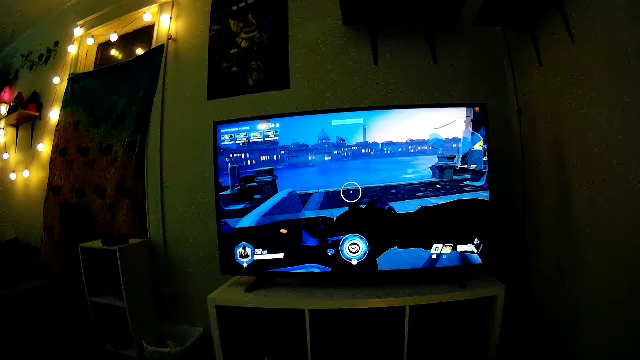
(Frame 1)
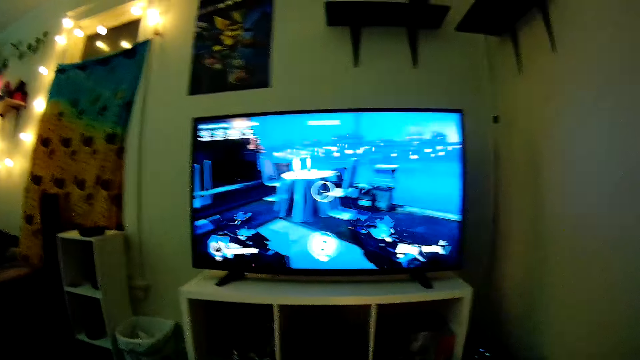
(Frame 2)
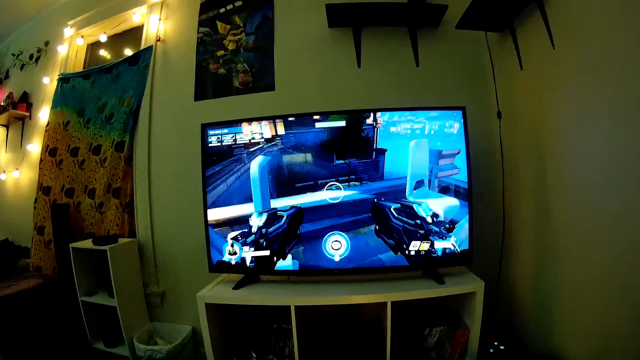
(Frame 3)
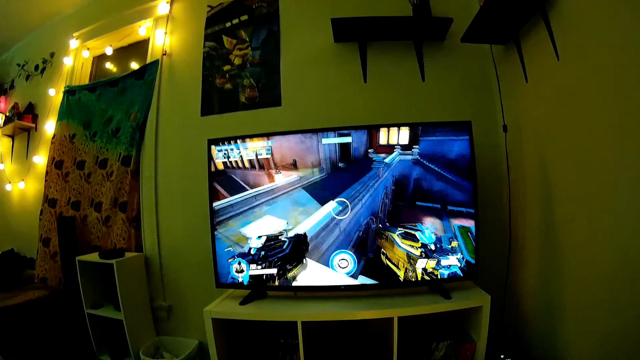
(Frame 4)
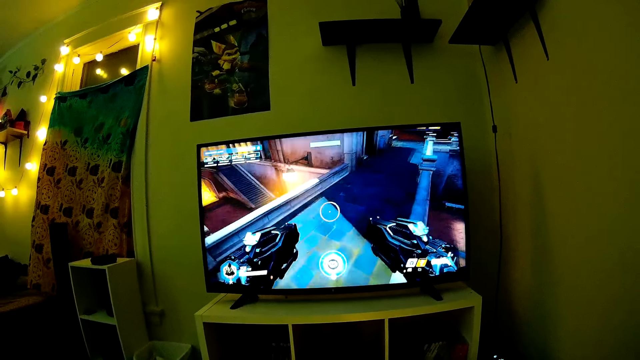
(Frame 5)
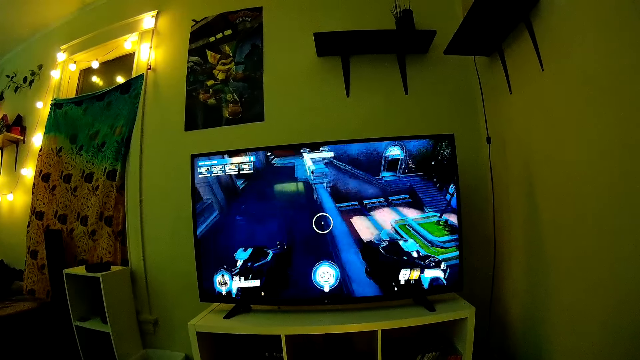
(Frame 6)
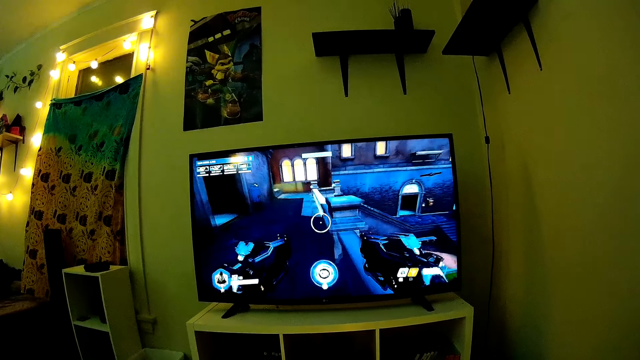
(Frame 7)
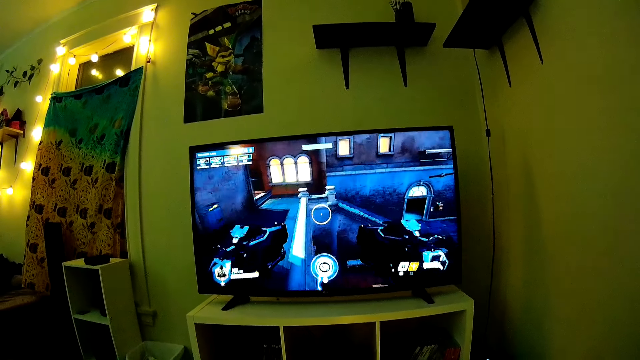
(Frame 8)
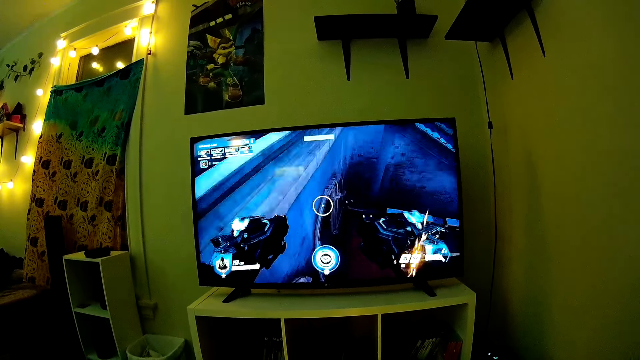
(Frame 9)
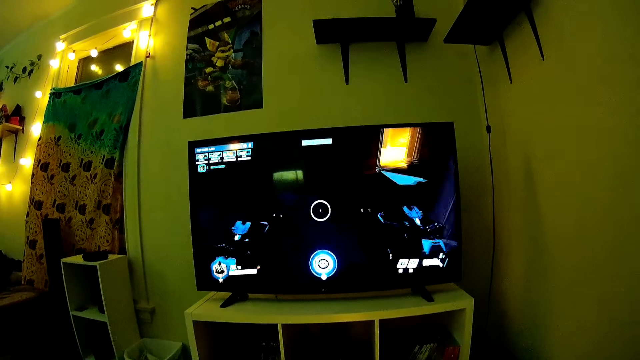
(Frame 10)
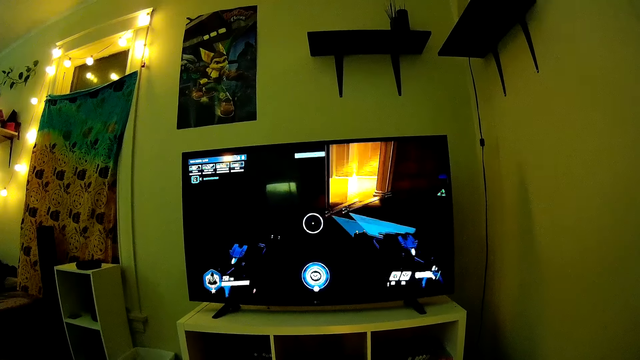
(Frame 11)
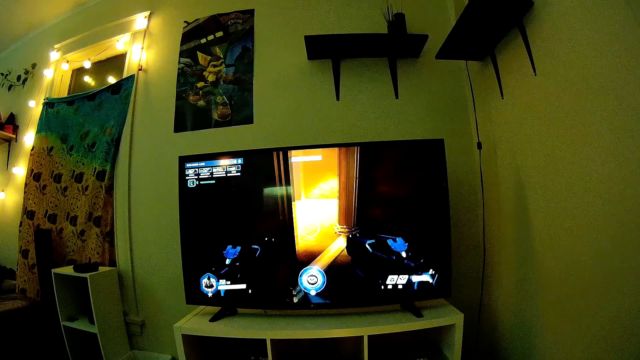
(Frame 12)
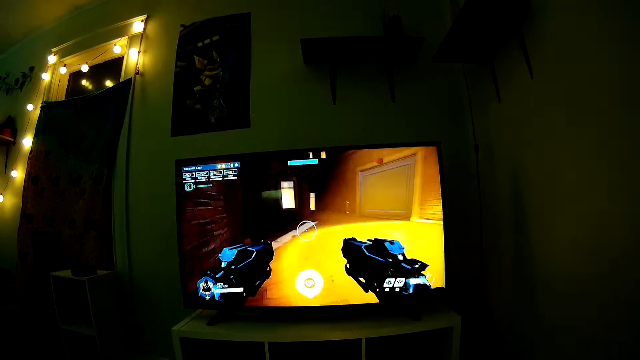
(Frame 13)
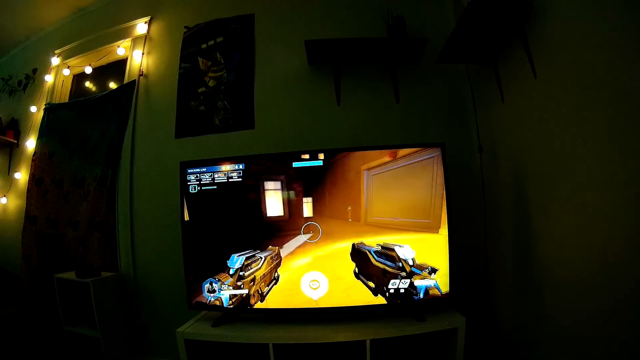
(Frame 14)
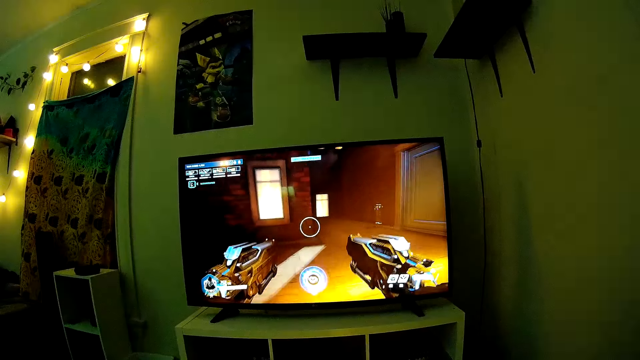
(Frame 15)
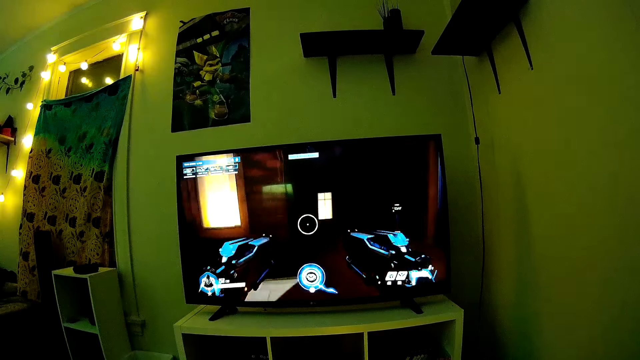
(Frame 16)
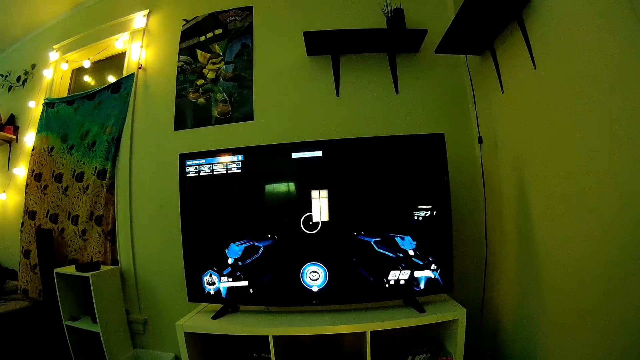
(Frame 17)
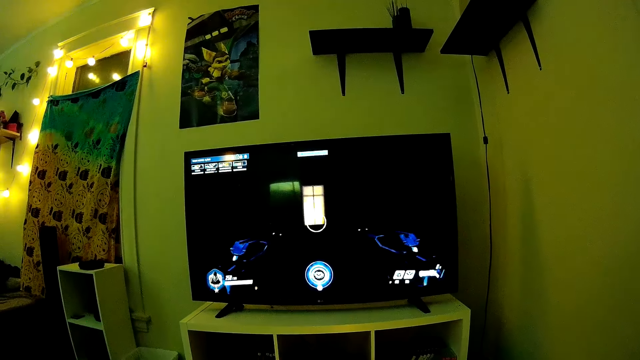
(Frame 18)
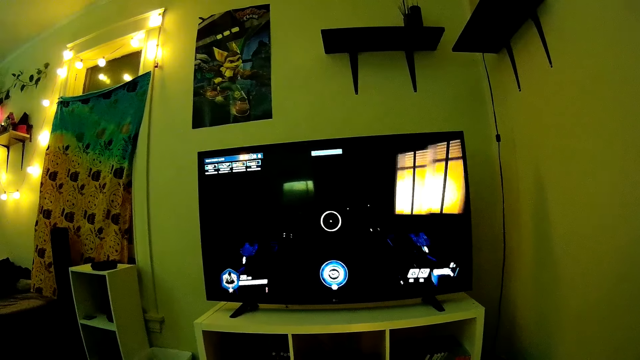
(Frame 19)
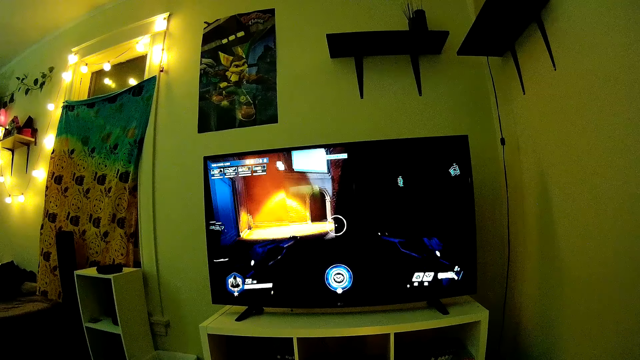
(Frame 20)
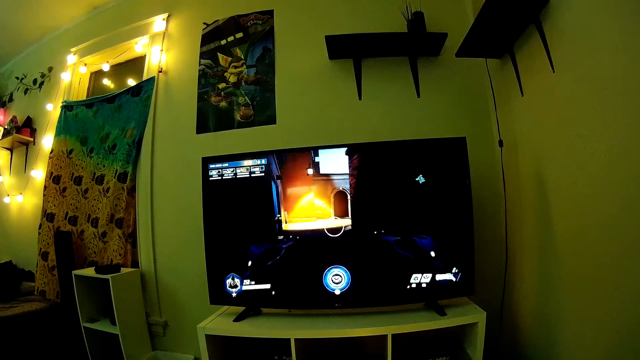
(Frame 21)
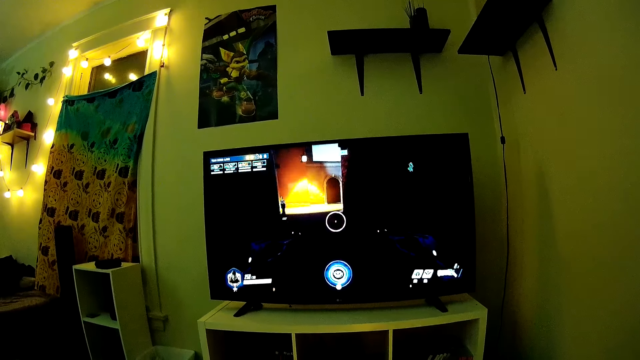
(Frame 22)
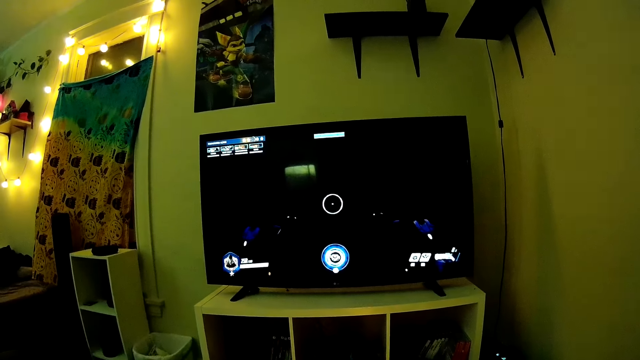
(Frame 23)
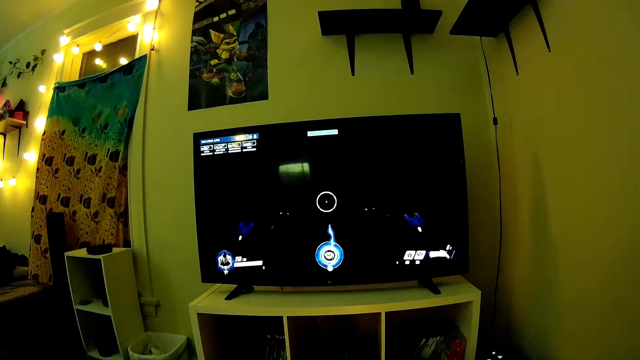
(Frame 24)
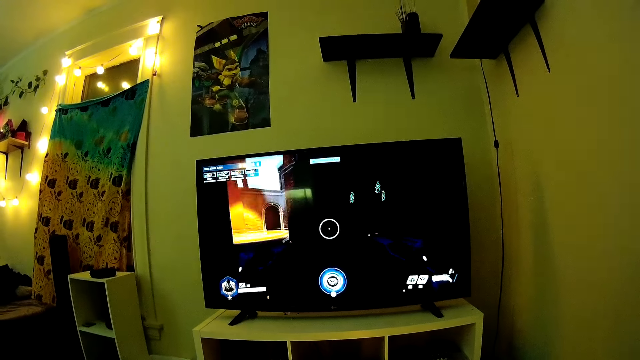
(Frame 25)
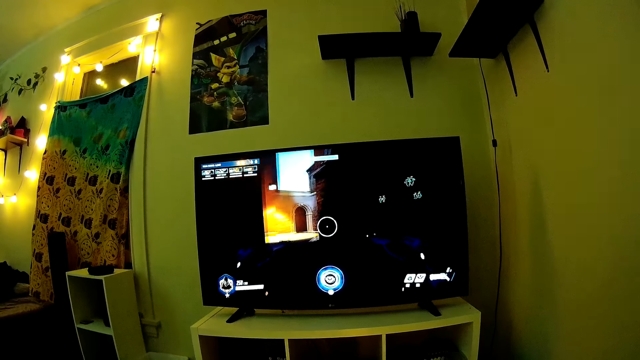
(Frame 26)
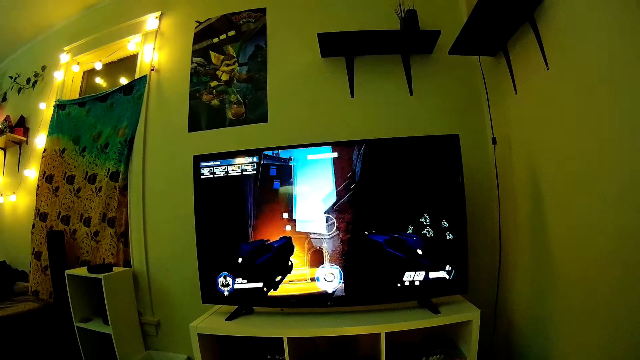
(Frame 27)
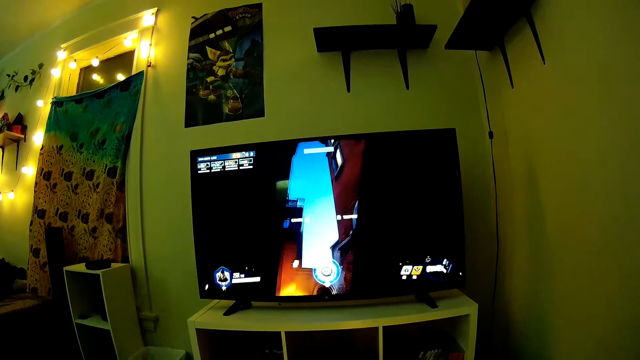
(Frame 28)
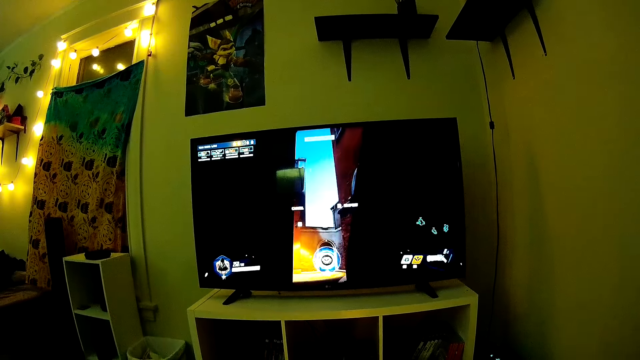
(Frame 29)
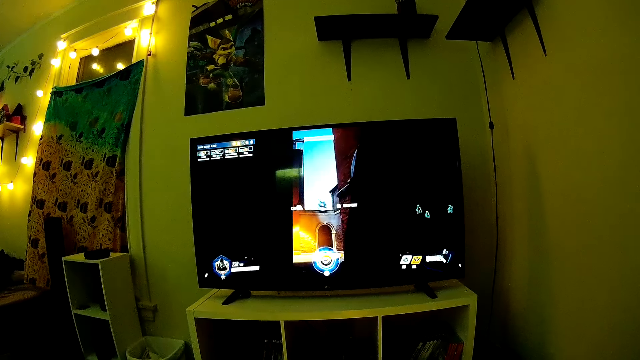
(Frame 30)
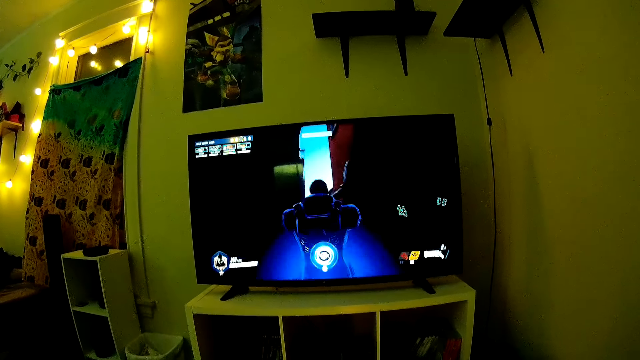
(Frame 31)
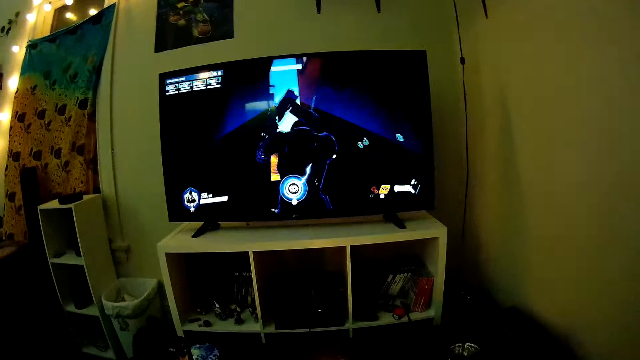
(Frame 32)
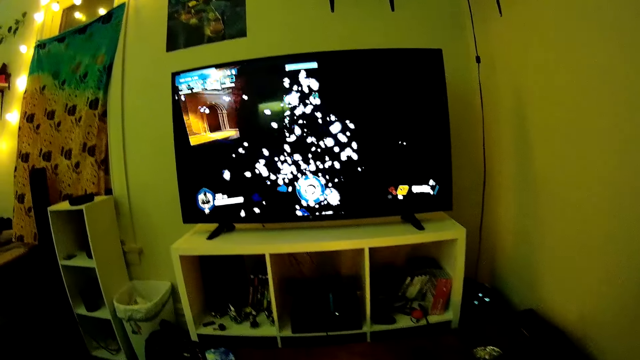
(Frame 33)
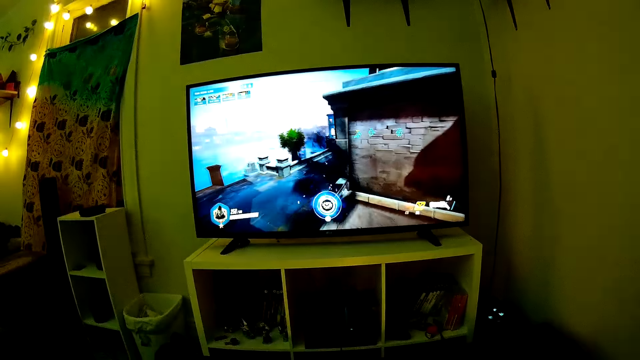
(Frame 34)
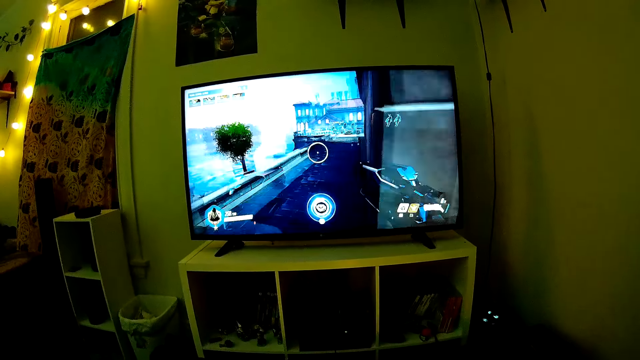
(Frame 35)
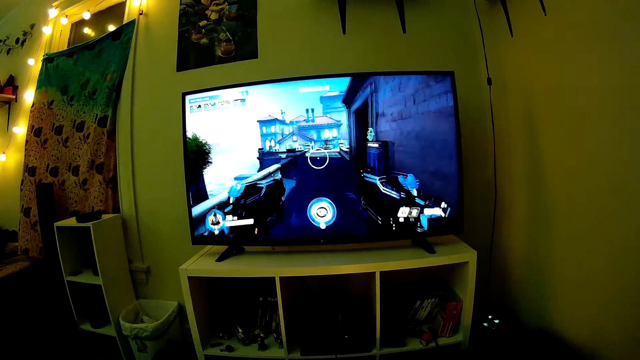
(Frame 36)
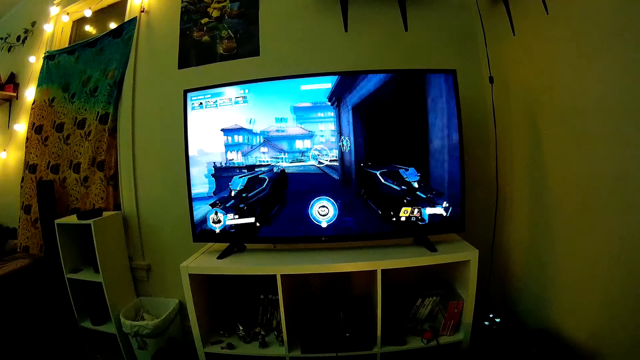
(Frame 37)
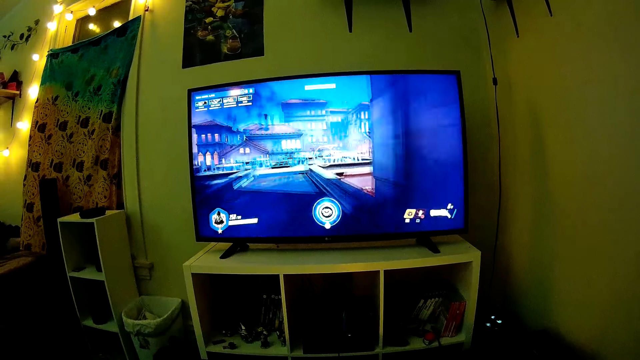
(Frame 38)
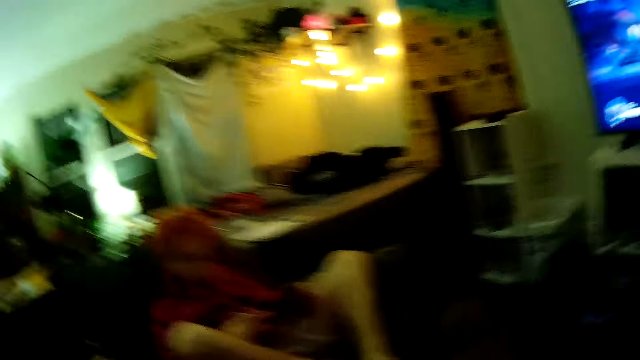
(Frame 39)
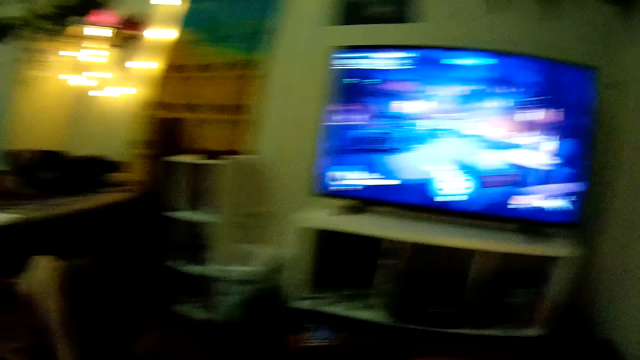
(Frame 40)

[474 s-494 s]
The camera wearer interacts with a person. The camera wearer and the person watch television.
